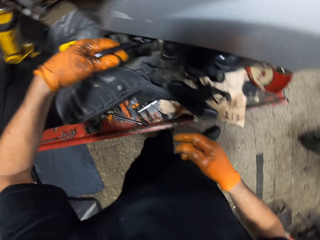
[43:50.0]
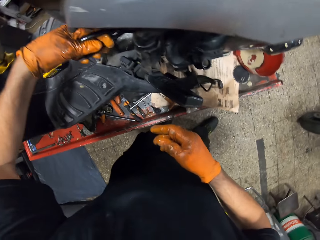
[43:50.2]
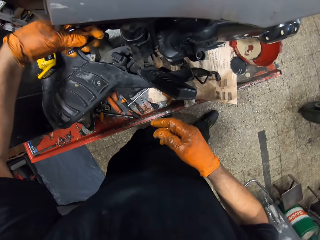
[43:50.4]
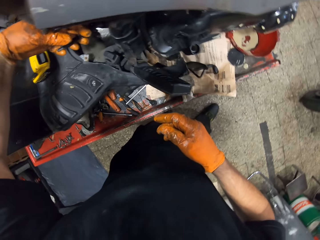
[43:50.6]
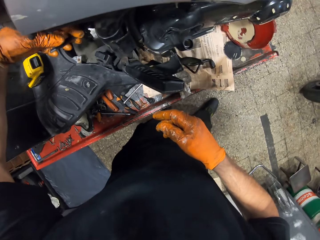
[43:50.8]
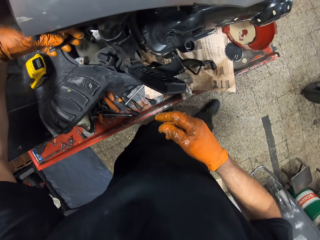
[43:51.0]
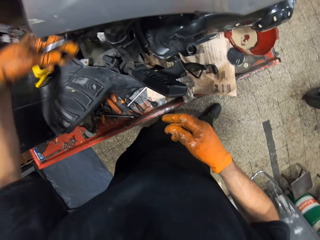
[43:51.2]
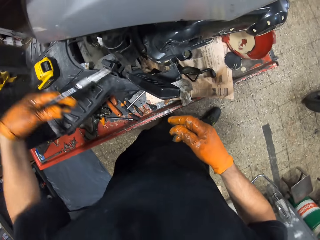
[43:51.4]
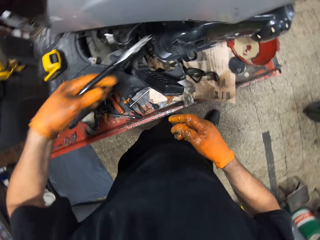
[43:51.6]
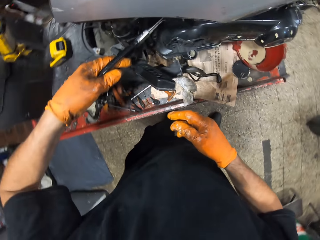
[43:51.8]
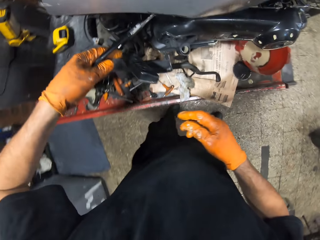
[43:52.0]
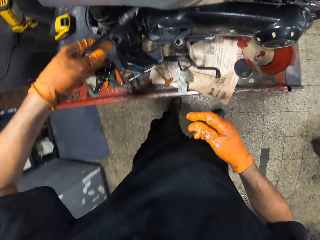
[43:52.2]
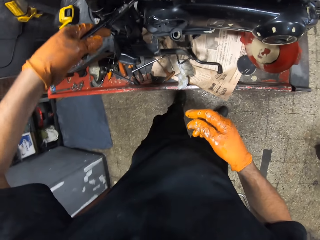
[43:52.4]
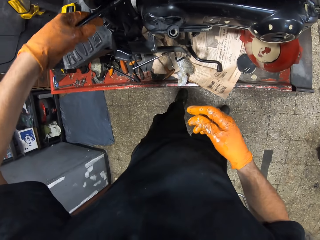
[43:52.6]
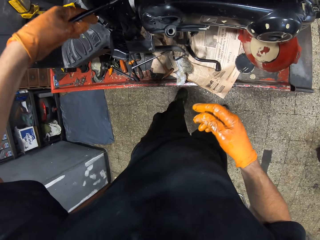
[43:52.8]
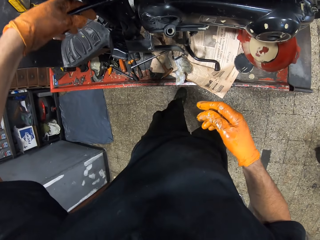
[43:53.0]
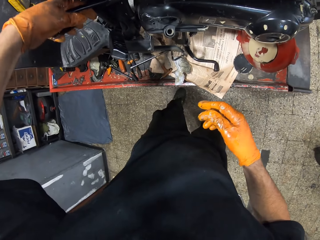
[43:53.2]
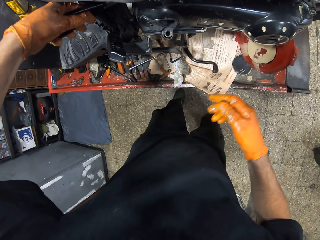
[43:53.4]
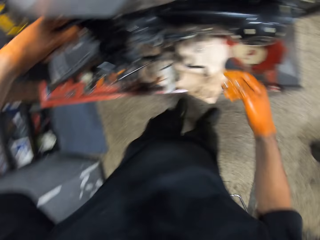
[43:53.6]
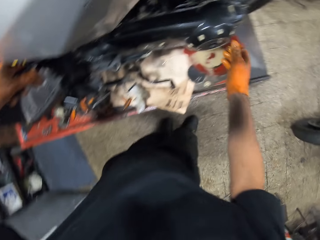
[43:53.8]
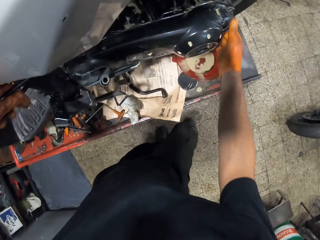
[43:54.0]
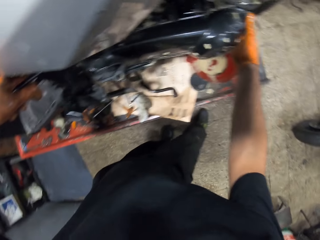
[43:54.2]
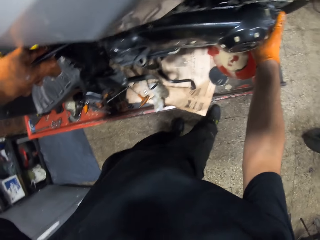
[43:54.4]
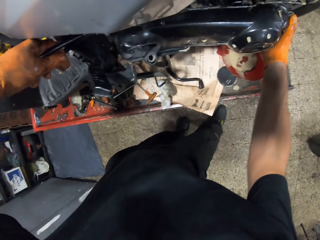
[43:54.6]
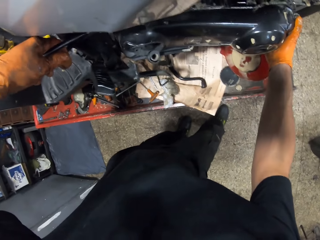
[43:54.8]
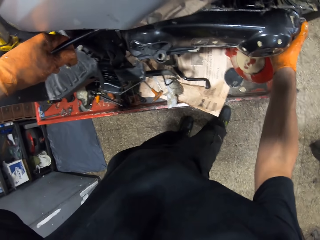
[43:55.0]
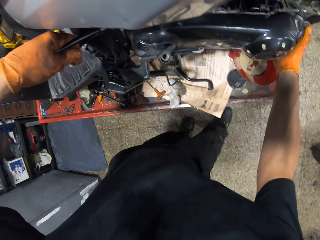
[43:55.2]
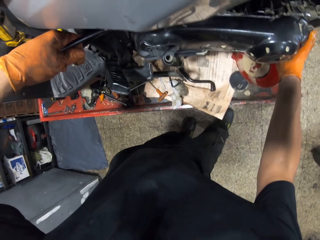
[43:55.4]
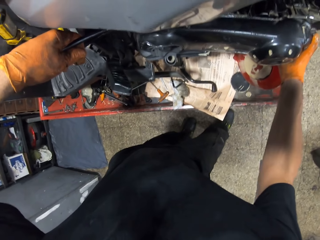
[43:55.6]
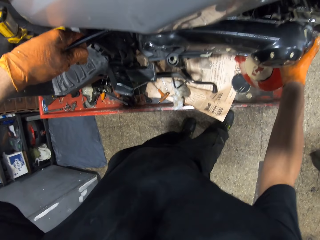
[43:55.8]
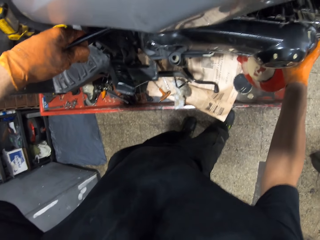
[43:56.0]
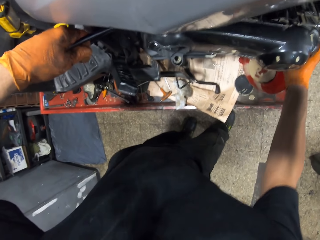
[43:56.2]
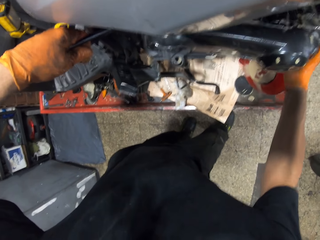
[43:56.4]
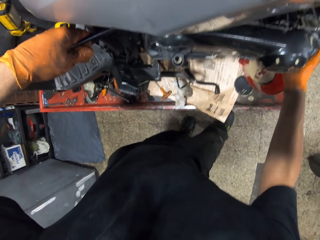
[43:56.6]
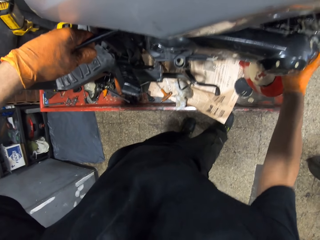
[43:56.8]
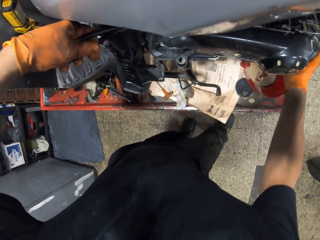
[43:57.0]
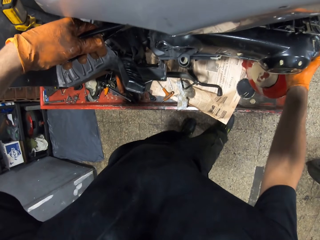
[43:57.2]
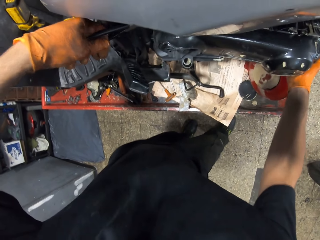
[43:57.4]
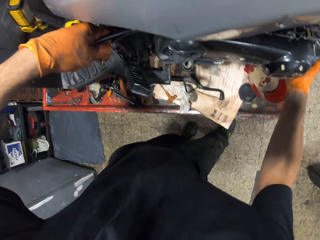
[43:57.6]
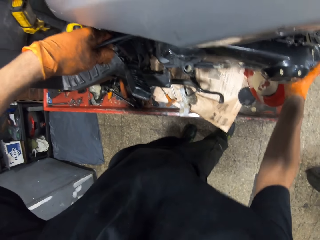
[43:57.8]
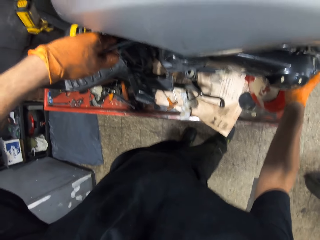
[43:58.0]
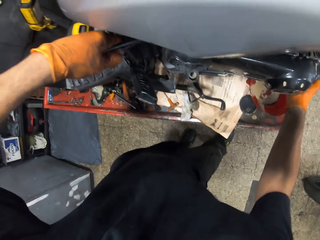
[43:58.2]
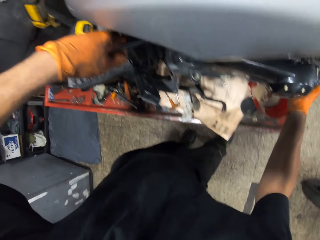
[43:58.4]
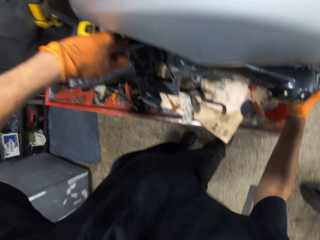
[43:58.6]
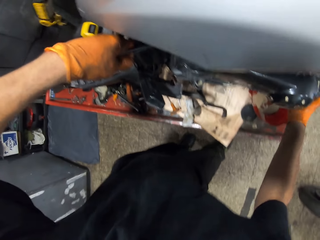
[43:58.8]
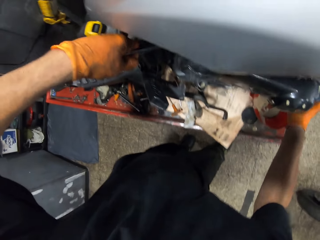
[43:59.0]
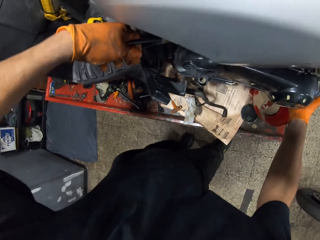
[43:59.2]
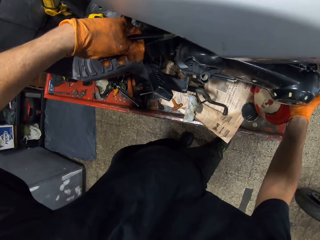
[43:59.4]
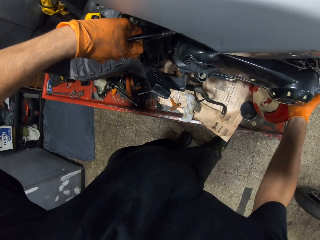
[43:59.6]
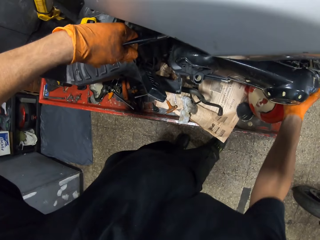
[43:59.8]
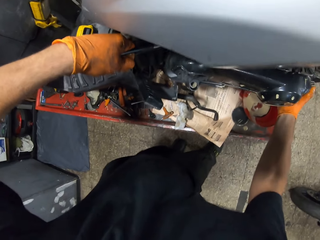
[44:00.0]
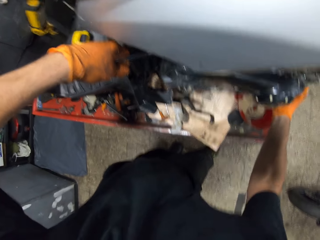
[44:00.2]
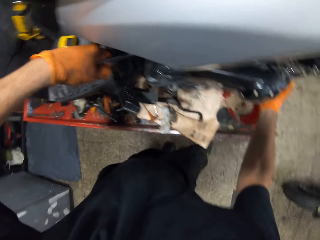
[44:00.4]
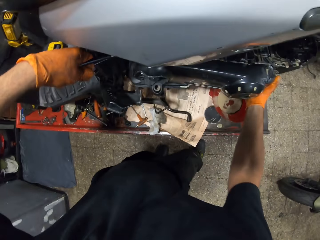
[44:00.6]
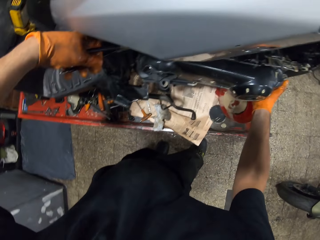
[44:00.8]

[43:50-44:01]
The camera wearer loosens the clutch cover with the spanner in his left hand. He loosens something. He shakes the clutch cover of the scooter with both hands. He holds something.

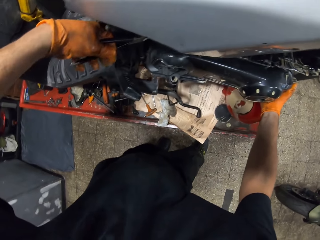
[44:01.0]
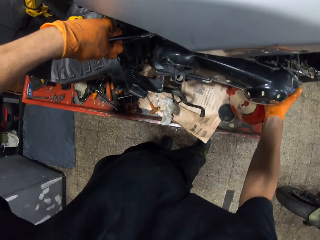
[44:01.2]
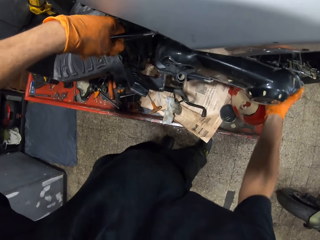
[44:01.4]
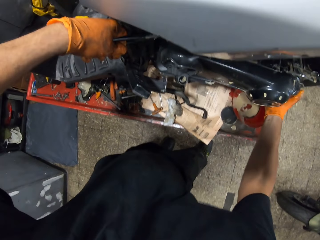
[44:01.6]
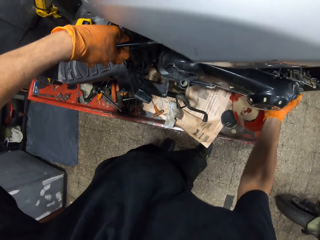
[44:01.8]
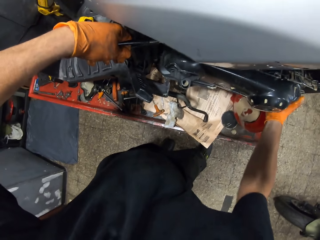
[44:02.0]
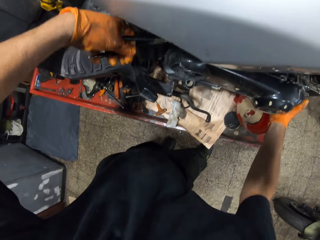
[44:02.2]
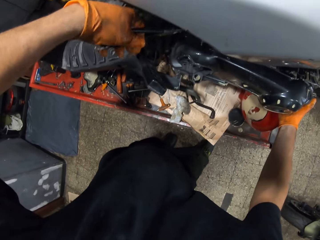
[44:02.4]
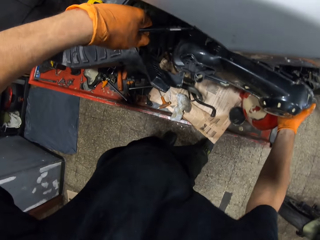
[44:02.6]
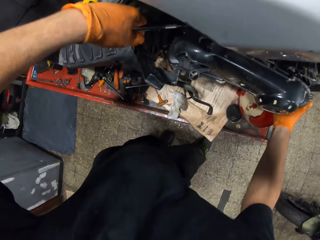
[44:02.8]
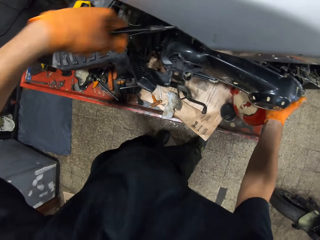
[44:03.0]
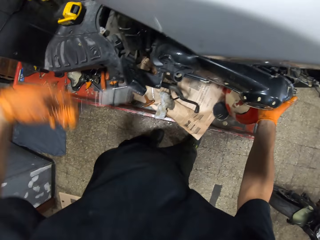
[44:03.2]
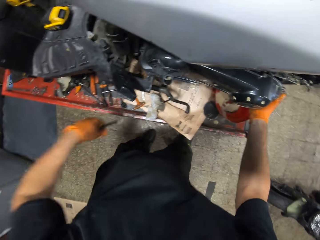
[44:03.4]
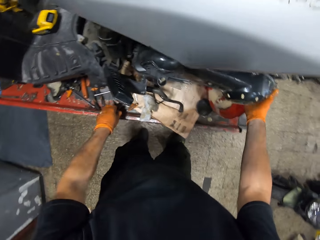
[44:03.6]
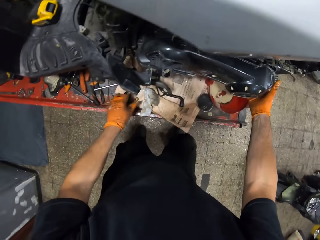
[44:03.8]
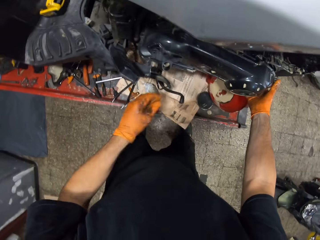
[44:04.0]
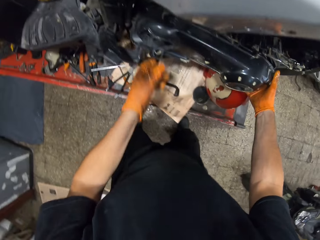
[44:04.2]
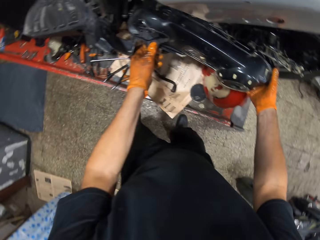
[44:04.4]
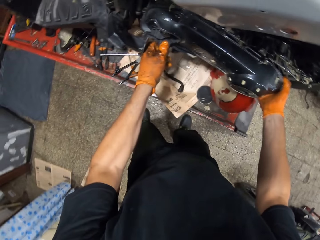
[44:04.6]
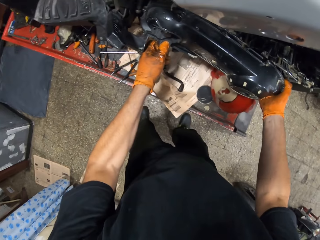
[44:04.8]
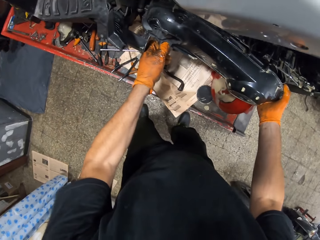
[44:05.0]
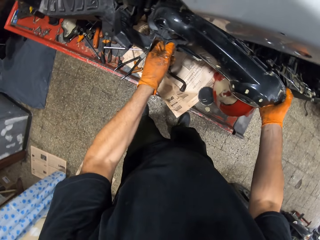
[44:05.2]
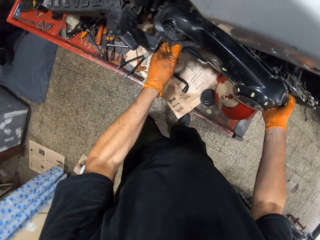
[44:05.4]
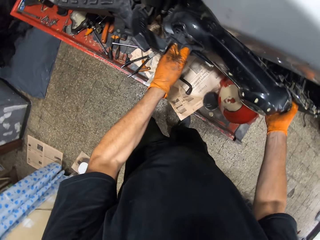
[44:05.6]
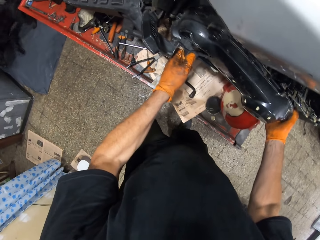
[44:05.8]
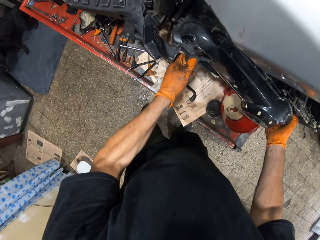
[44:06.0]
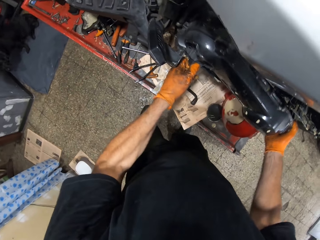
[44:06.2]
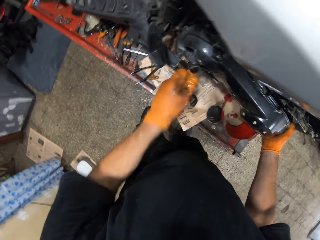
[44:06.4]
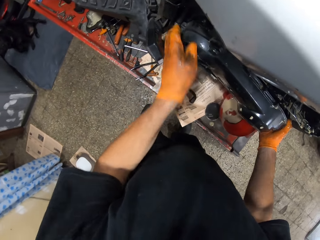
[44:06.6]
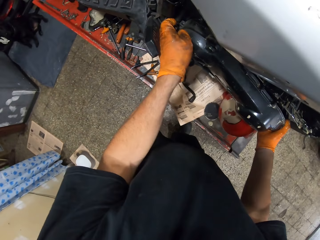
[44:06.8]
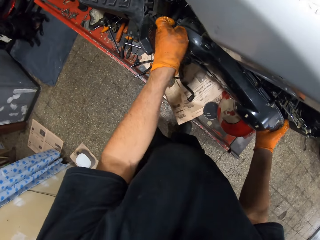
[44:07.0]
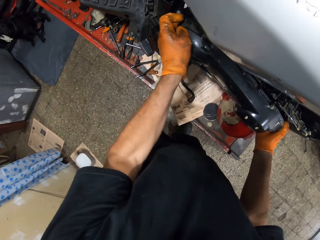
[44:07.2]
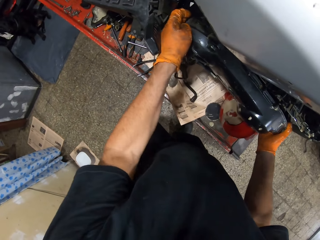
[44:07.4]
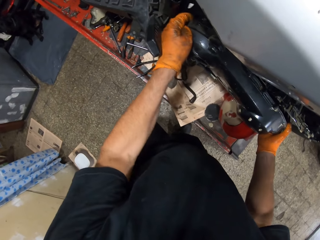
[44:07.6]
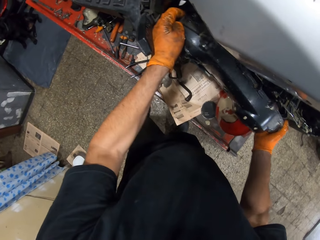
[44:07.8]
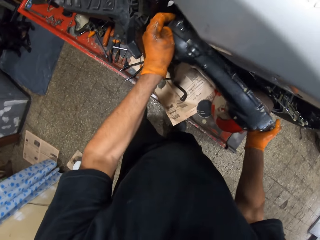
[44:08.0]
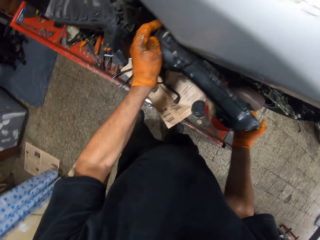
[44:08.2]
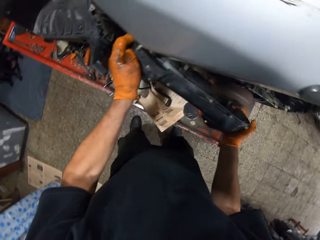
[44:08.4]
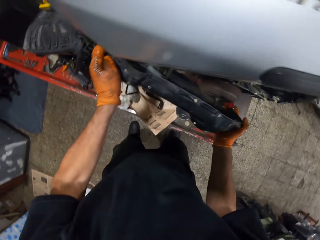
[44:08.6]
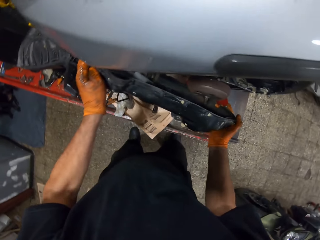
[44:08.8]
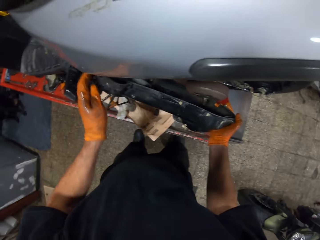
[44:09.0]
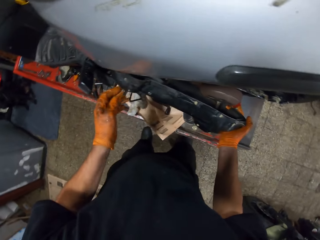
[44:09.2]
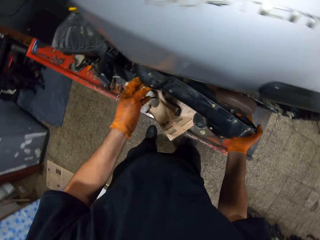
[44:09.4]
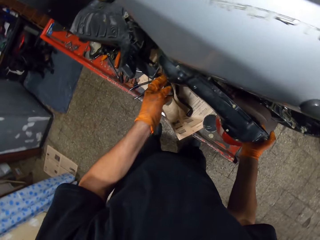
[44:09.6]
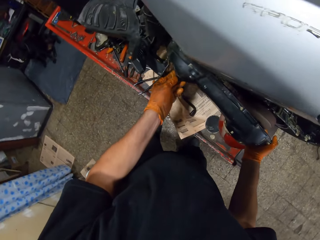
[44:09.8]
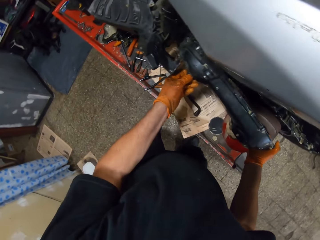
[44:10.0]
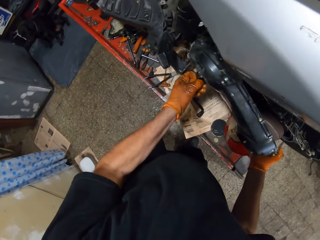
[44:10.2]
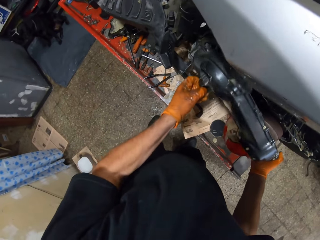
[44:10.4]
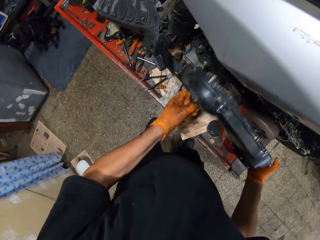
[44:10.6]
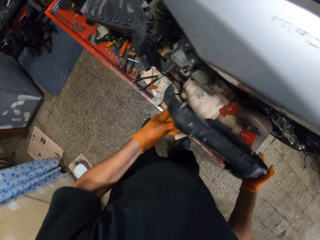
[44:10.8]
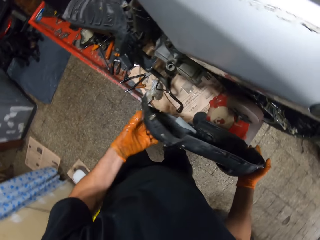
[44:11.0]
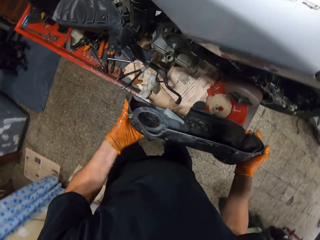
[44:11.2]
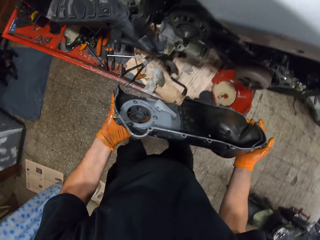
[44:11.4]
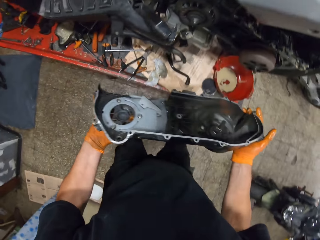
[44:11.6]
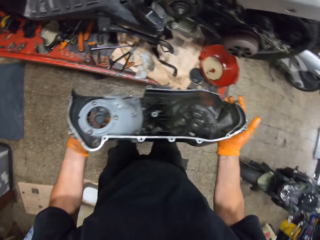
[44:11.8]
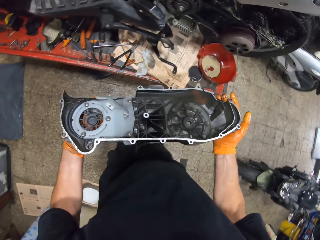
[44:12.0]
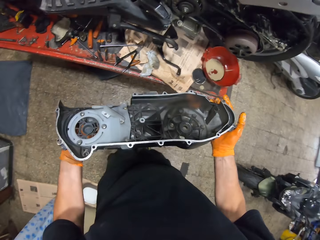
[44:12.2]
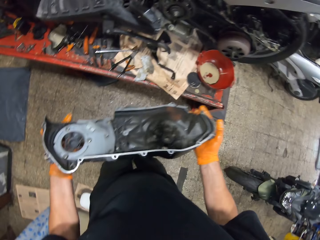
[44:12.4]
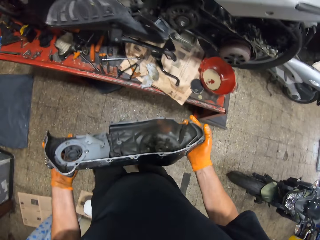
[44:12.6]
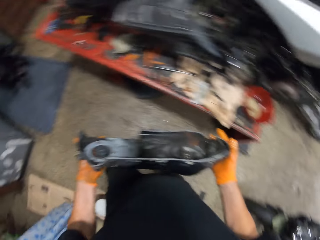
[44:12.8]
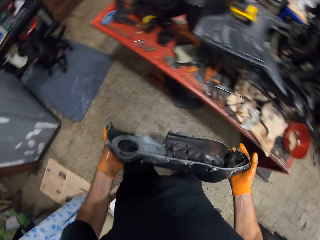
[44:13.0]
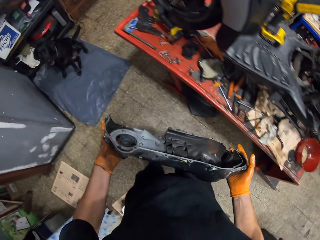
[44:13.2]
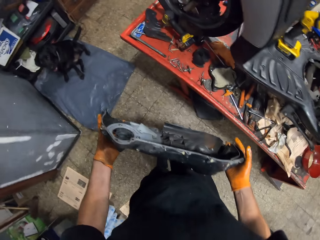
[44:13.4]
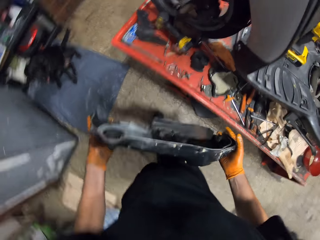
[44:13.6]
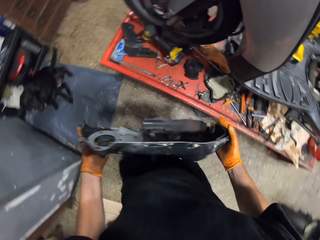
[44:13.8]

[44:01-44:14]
The camera wearer drops the spanner or pliers on the workshop lift table with his left hand. He shakes the clutch cover of the scooter with both hands. He loosens something. He removes the clutch cover of the scooter with both hands. He moves forward with the clutch cover in both hands. He holds something.
